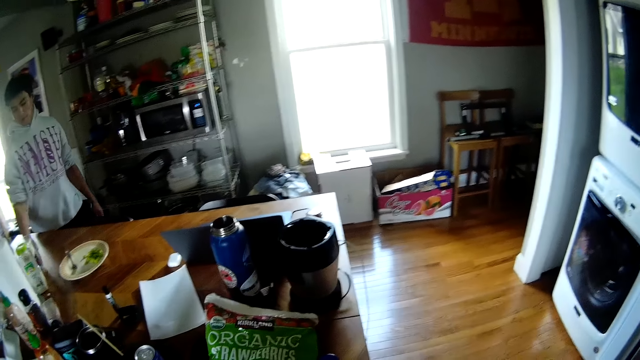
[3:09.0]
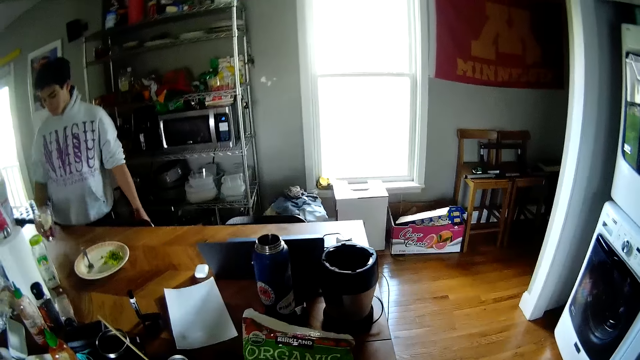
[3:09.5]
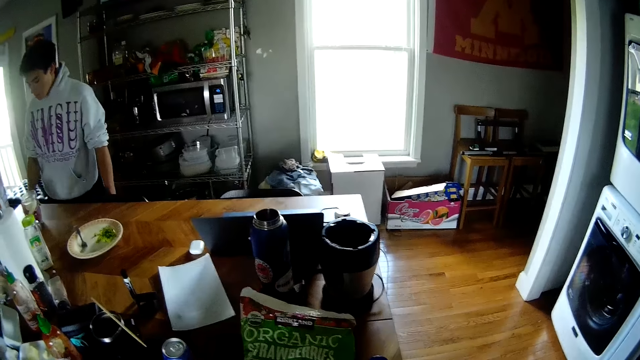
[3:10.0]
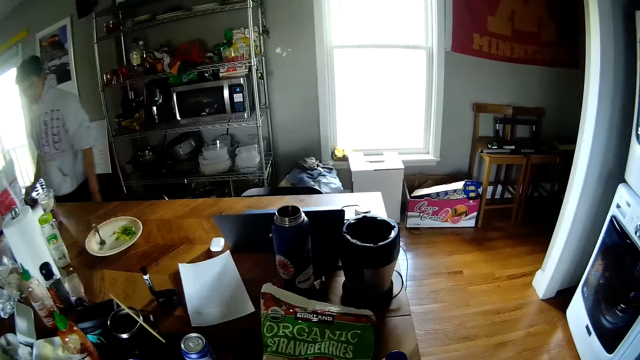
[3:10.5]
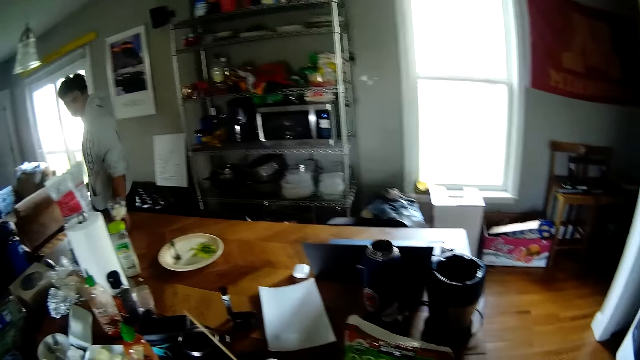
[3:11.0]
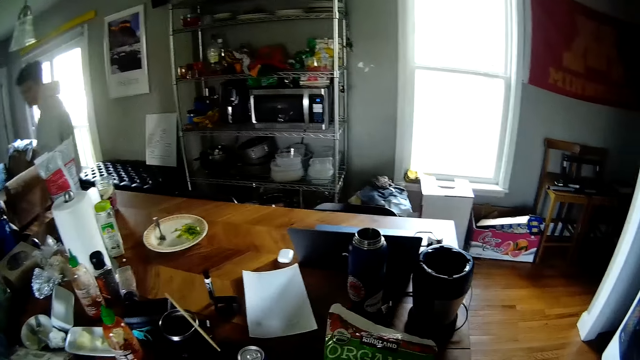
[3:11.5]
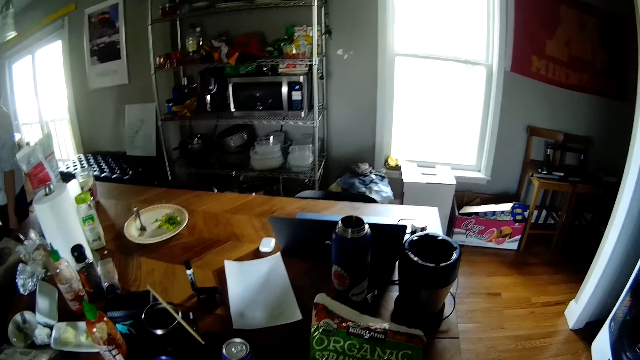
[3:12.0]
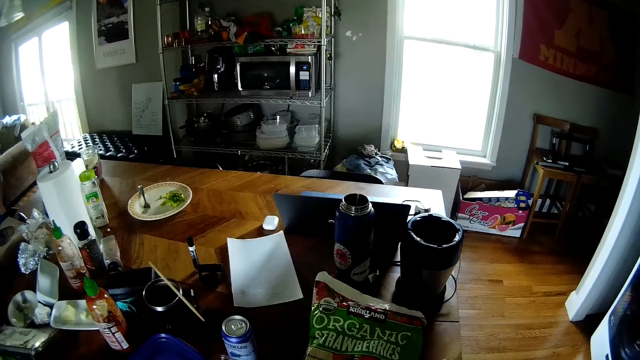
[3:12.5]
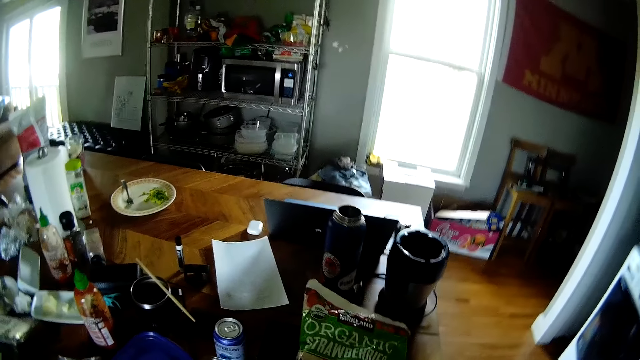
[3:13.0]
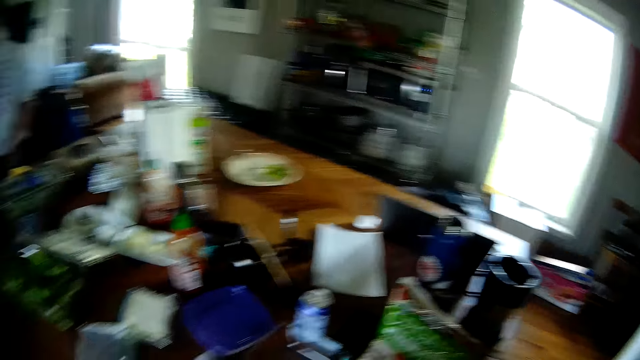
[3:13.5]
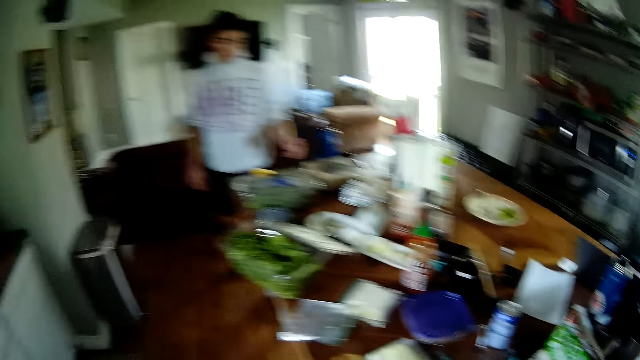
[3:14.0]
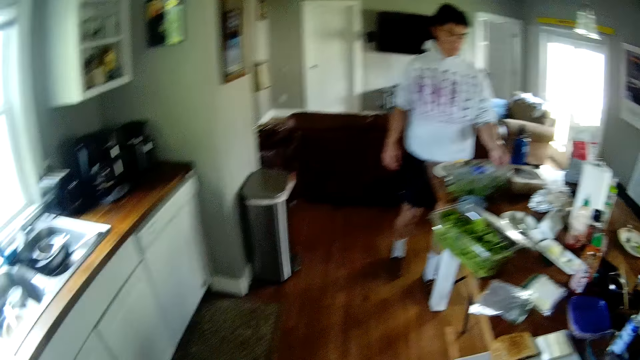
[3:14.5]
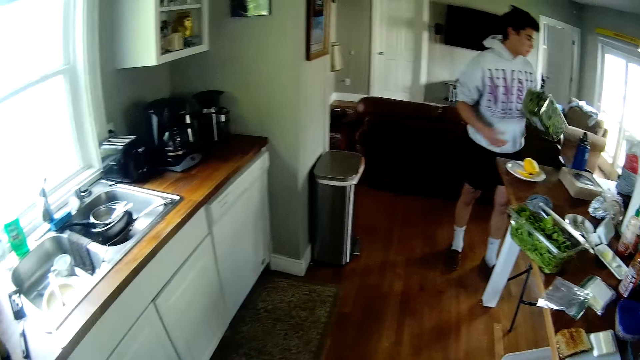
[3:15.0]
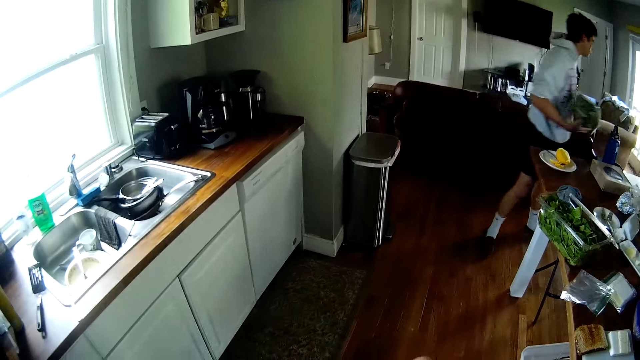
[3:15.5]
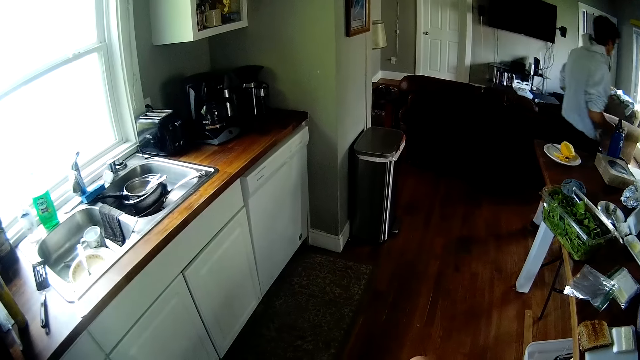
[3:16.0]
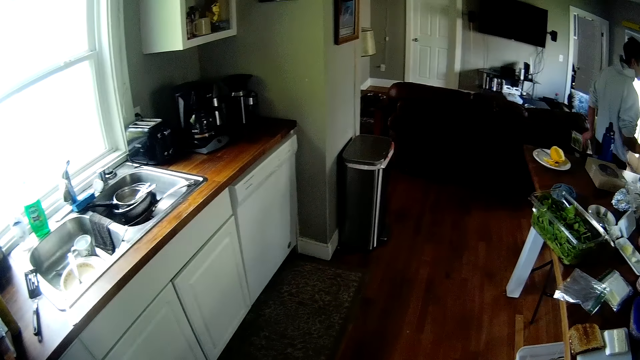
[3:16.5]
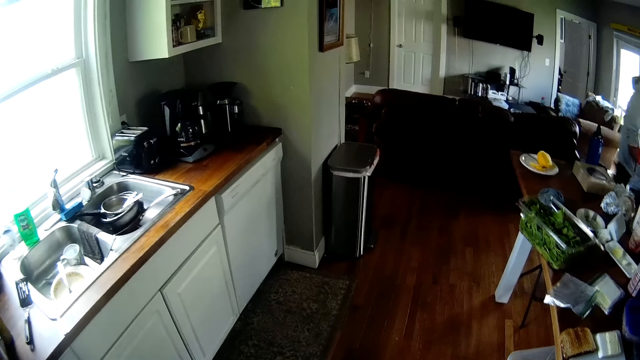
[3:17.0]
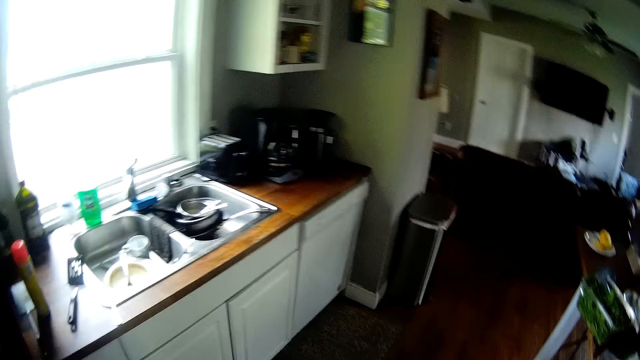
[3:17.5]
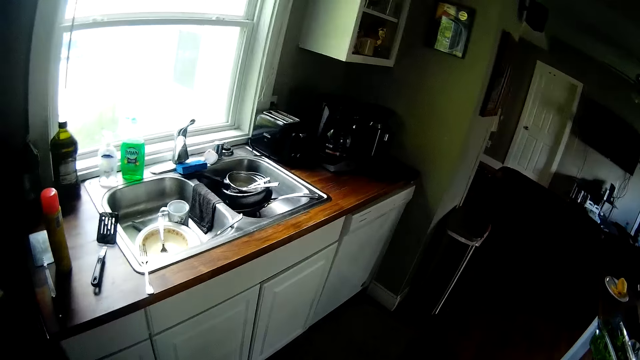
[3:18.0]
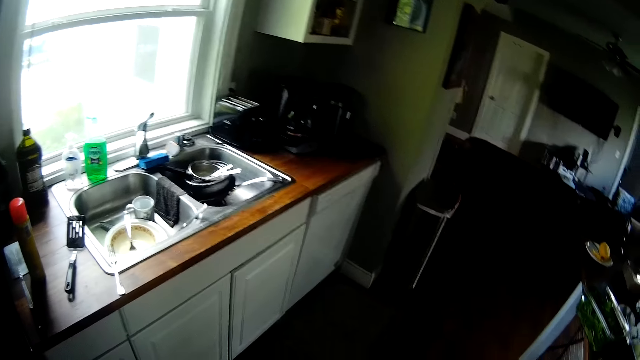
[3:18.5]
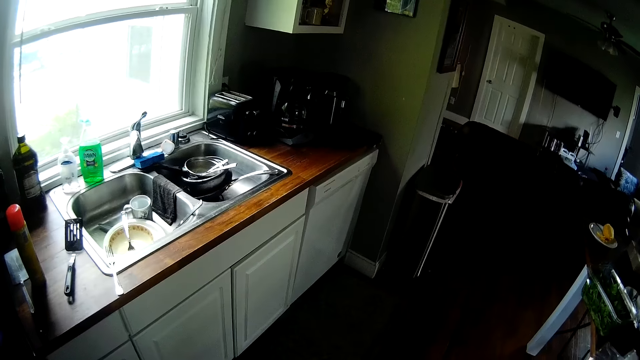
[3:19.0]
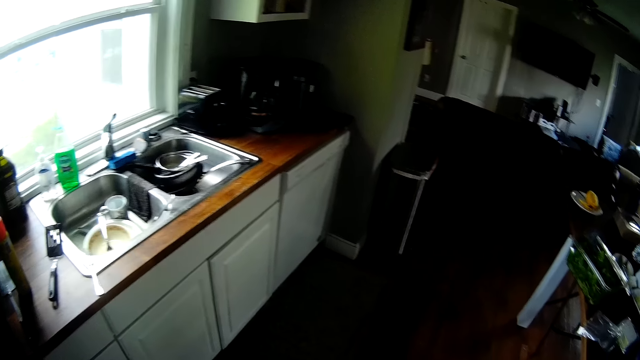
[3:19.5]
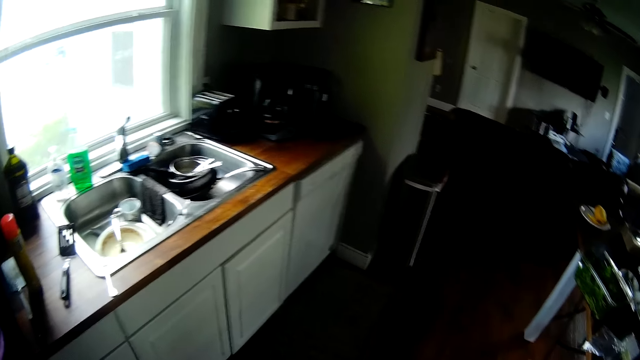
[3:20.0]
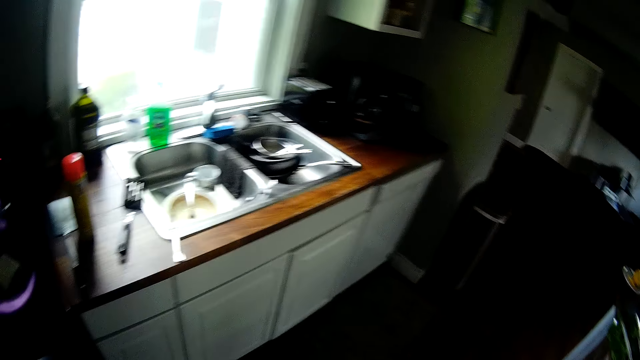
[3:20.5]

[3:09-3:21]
The man carries the strawberries in the blender cup from the dining table with his right hand. The man places the strawberries in the blender cup on the dining table with his right hand. The man walks towards a plastic of vegetables on the dining table. The man carries the plastic of vegetables from the dining table with his left hand. The man walks to the strawberries in the blender cup on the dining table. The man picks a tin.

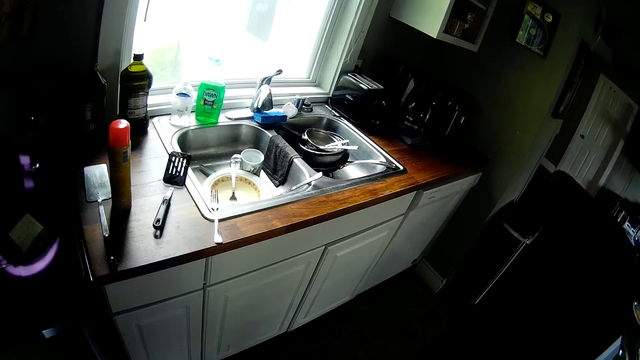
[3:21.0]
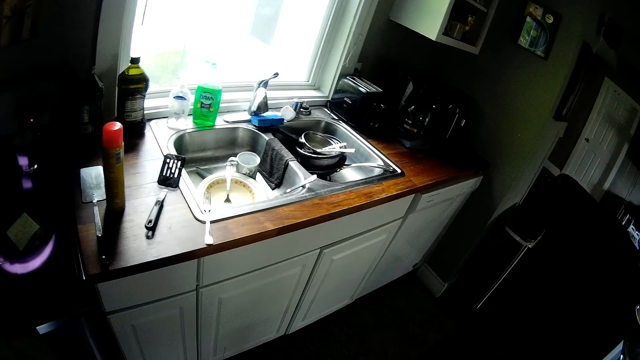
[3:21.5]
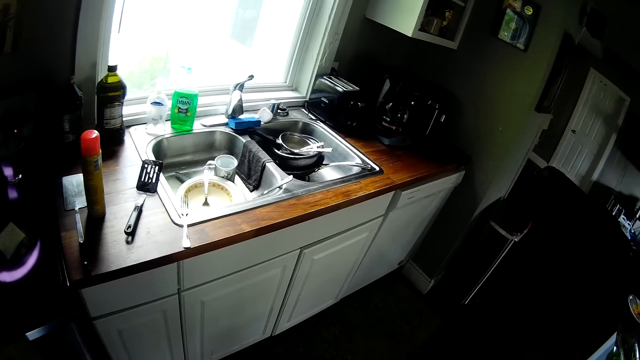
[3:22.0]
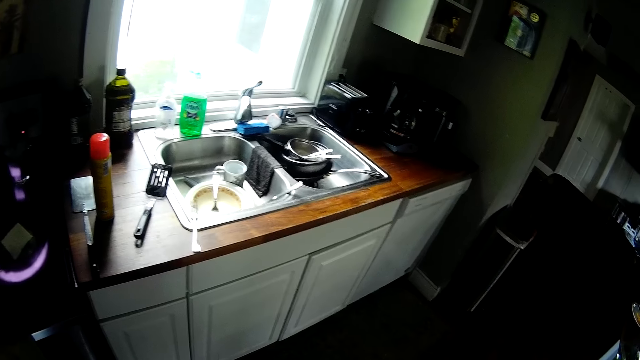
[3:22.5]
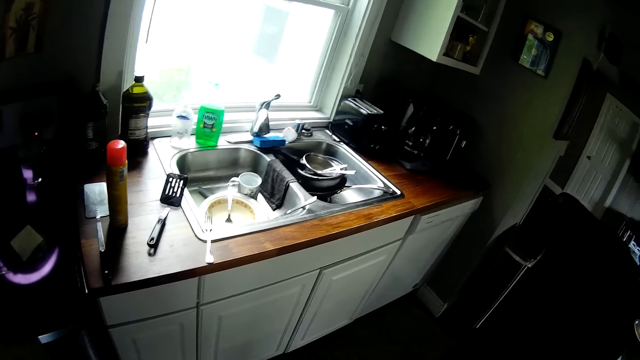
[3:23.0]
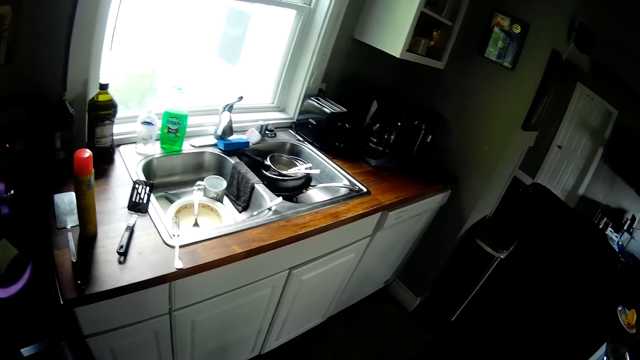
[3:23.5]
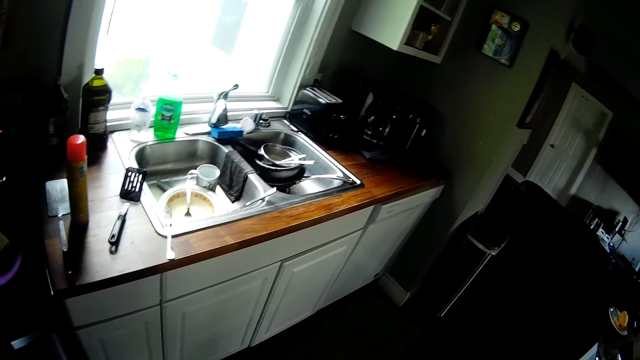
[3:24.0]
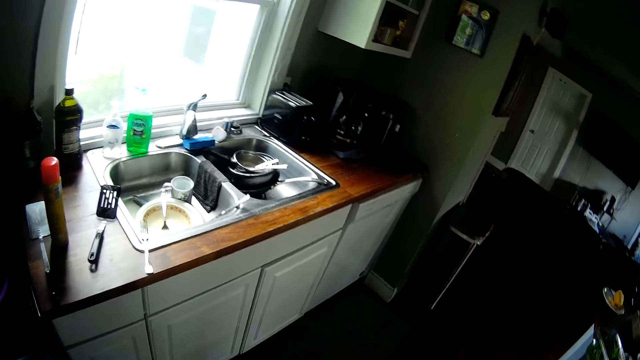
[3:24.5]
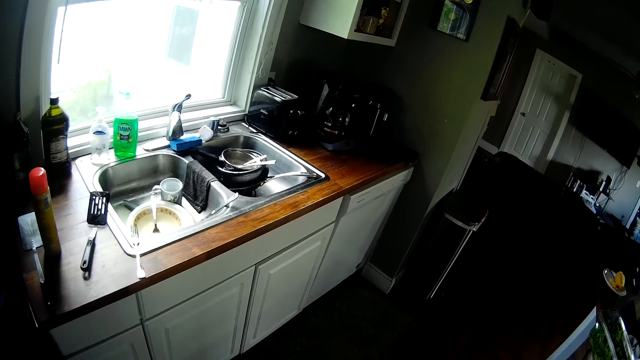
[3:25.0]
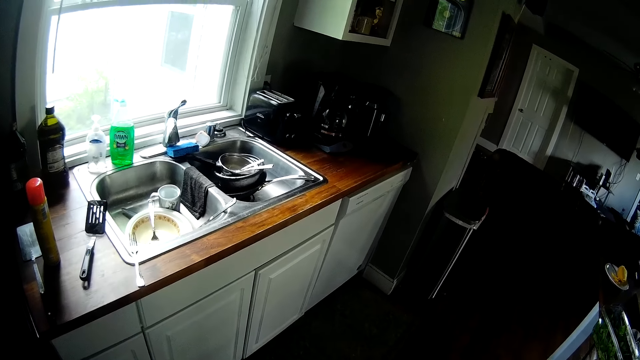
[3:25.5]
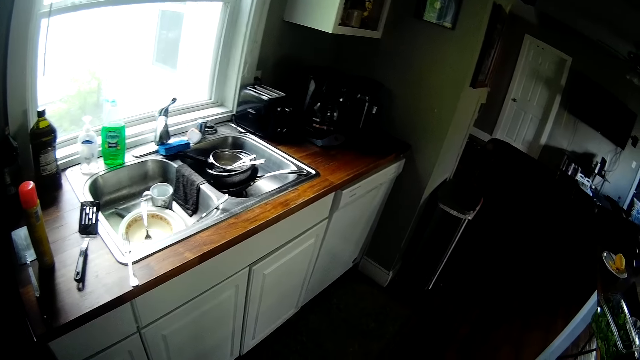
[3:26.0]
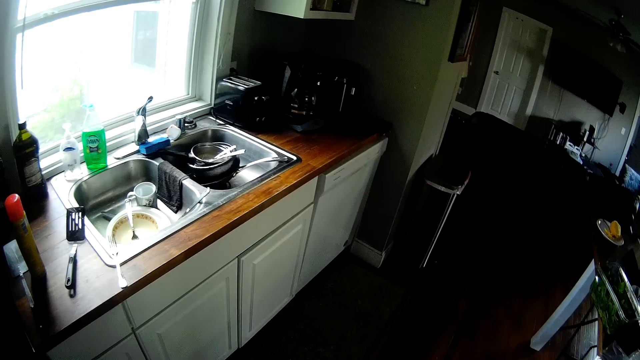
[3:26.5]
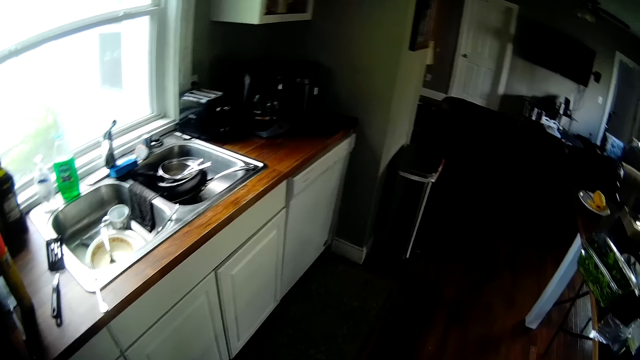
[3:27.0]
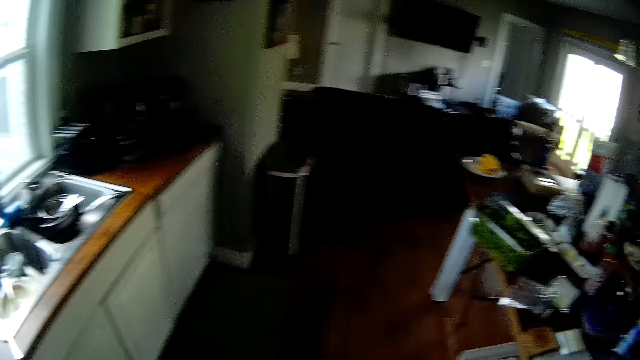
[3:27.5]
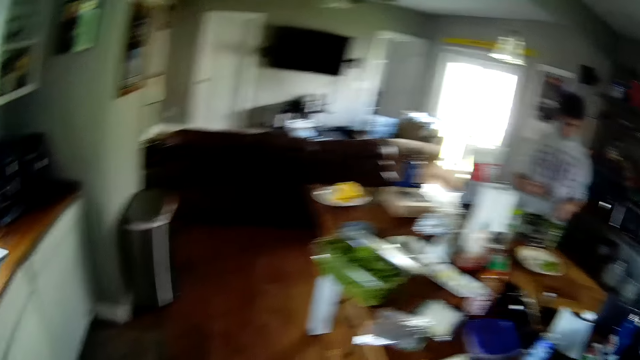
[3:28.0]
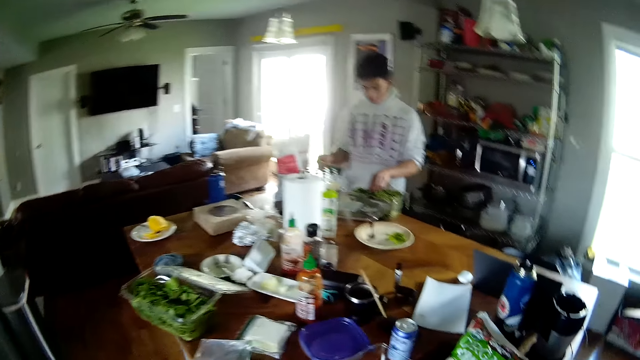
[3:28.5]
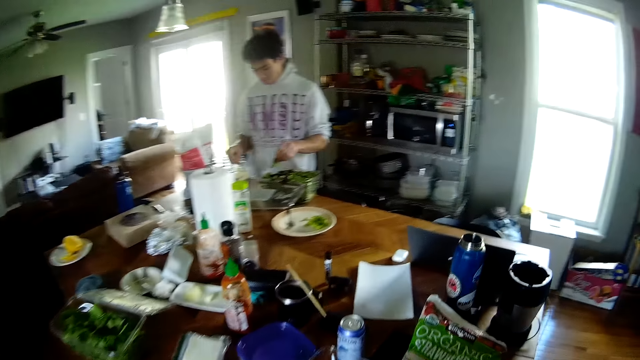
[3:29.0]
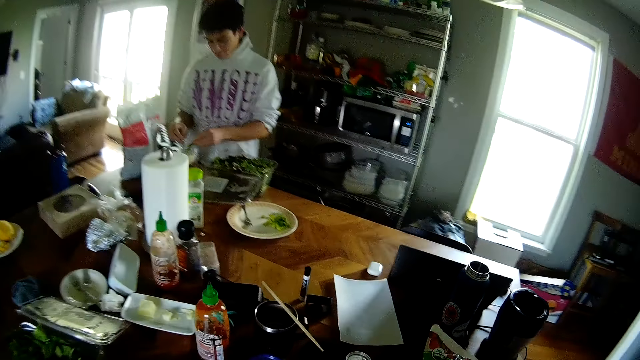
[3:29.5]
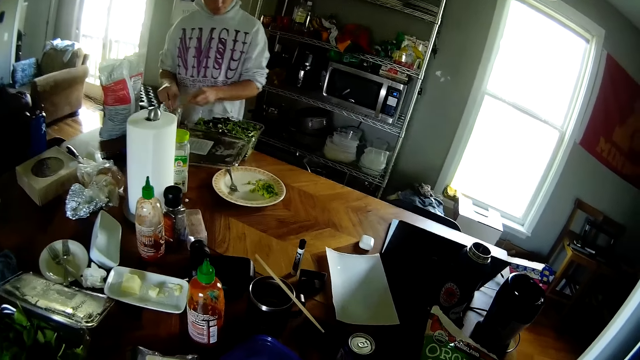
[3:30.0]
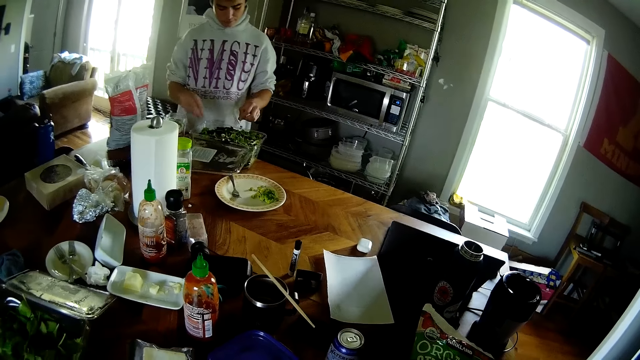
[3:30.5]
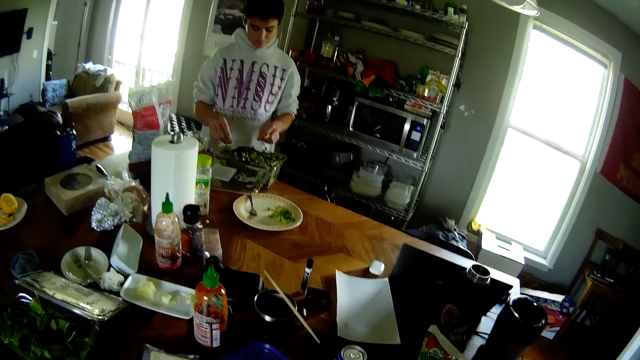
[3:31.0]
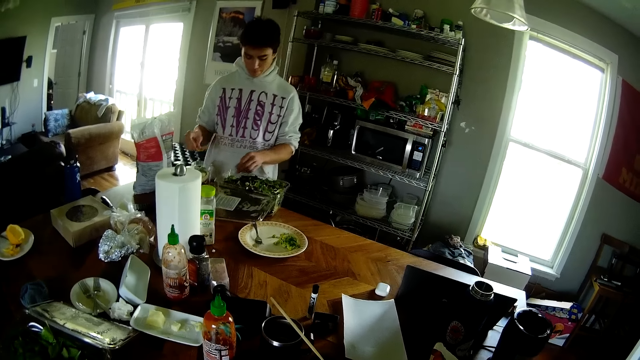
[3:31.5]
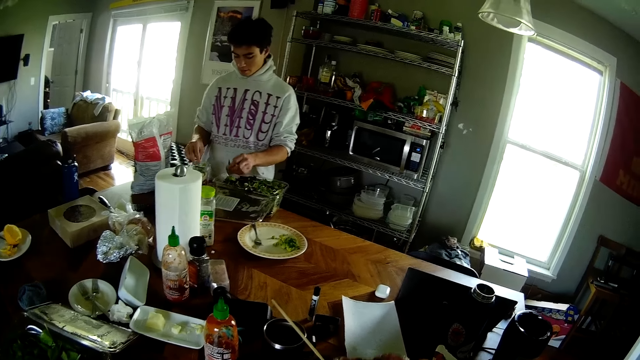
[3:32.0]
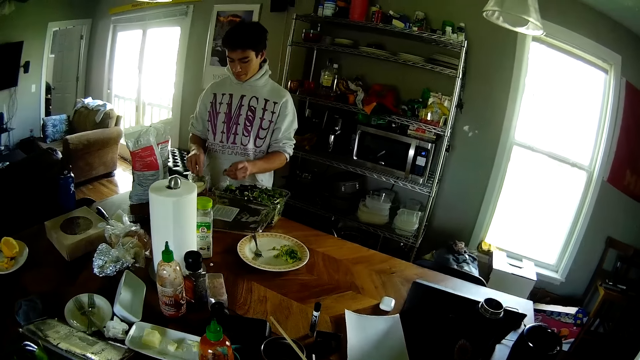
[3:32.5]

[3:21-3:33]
The man picks some vegetables from the plastic into the blender cup with both hands. The man does something. The man picks some vegetables from the plastic into the blender cup with both hands again.
